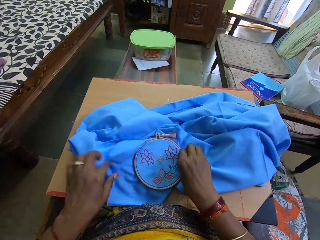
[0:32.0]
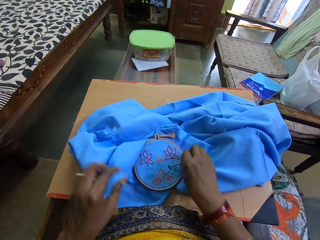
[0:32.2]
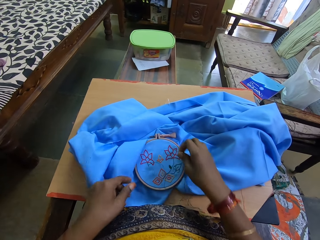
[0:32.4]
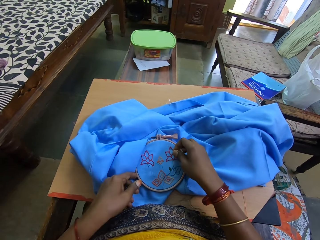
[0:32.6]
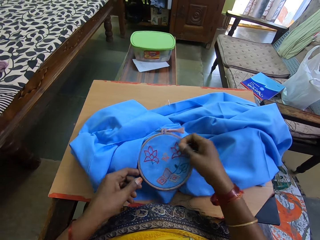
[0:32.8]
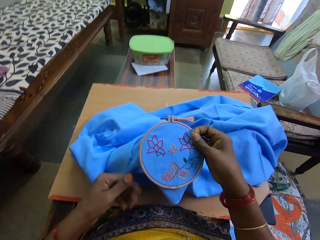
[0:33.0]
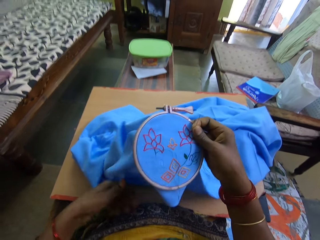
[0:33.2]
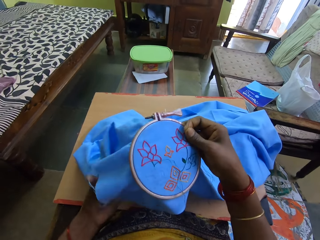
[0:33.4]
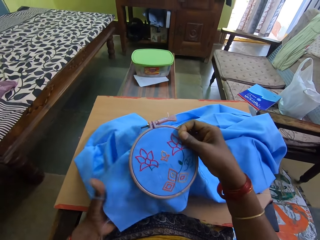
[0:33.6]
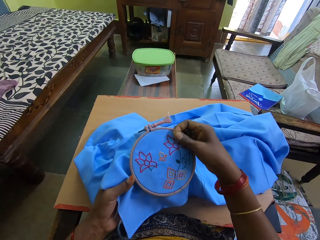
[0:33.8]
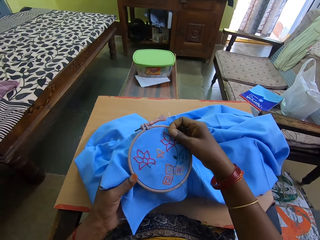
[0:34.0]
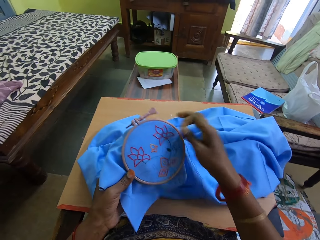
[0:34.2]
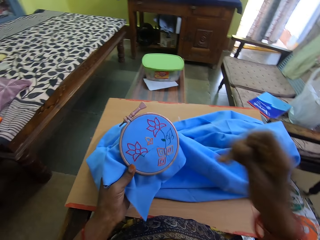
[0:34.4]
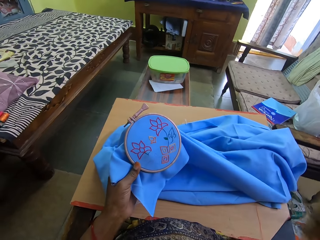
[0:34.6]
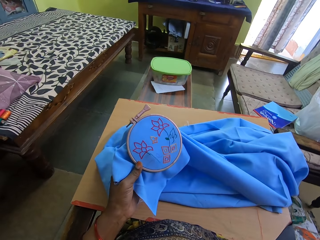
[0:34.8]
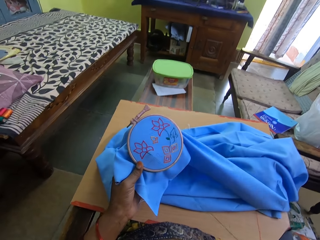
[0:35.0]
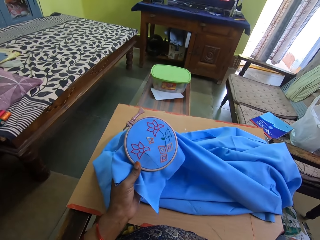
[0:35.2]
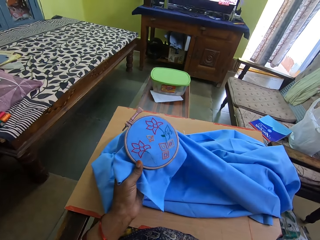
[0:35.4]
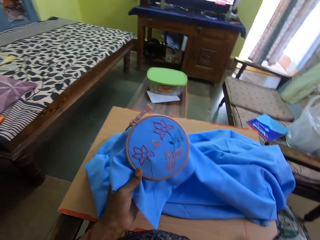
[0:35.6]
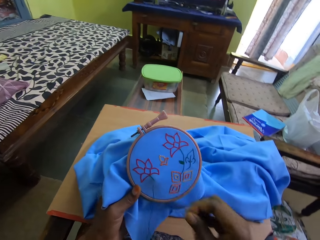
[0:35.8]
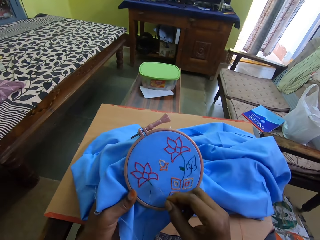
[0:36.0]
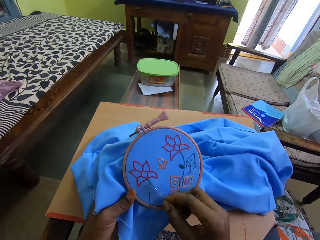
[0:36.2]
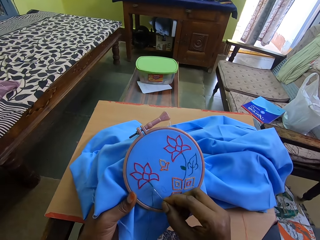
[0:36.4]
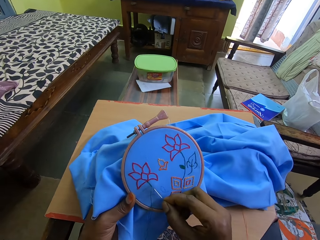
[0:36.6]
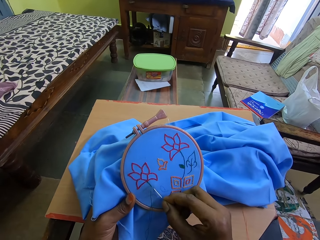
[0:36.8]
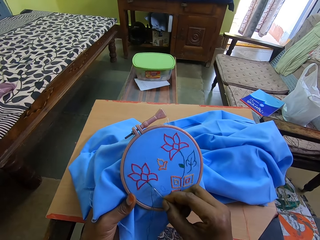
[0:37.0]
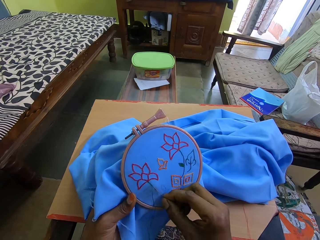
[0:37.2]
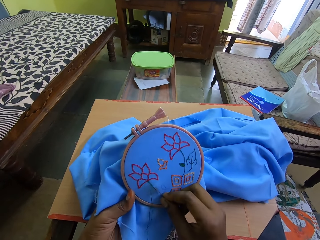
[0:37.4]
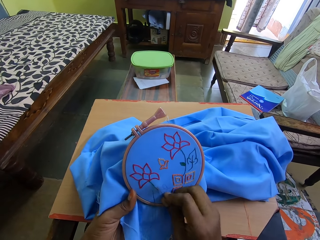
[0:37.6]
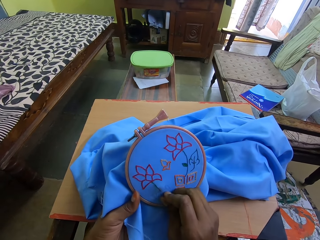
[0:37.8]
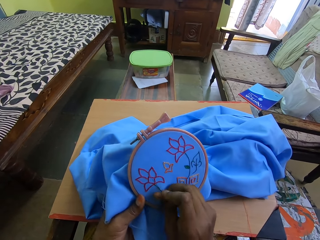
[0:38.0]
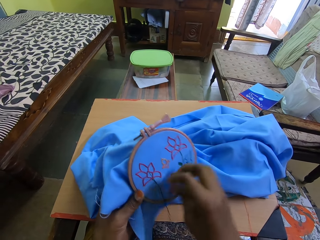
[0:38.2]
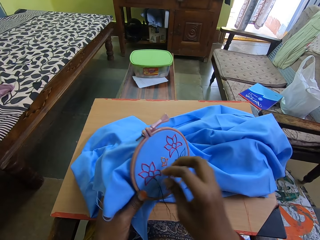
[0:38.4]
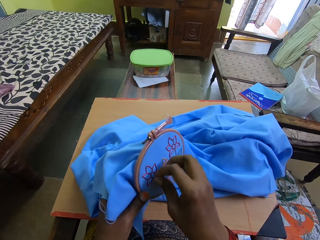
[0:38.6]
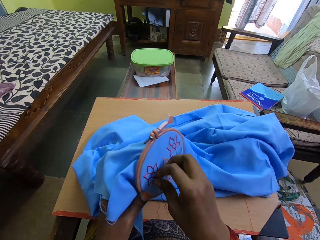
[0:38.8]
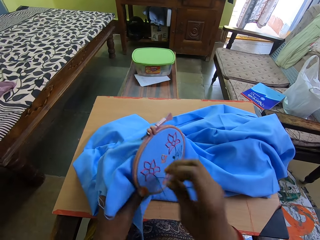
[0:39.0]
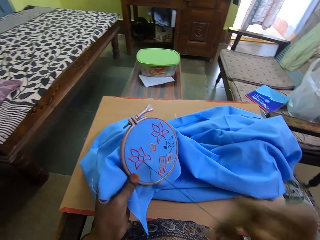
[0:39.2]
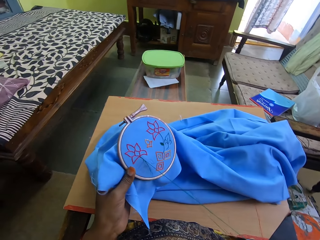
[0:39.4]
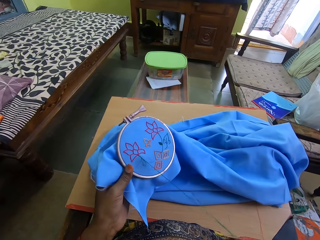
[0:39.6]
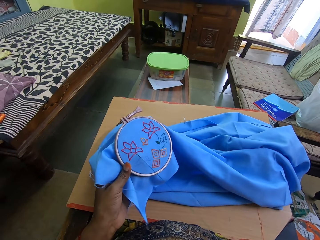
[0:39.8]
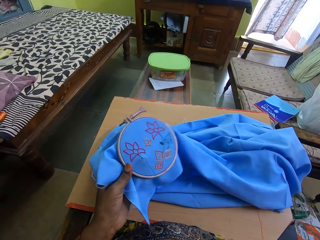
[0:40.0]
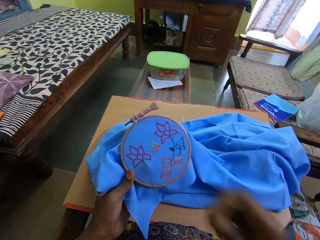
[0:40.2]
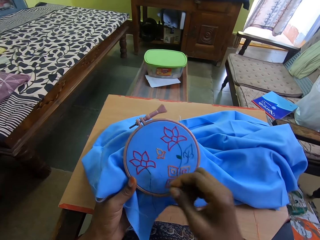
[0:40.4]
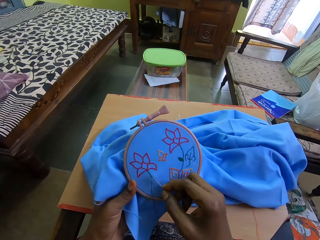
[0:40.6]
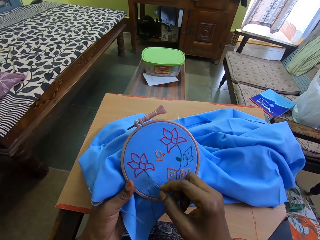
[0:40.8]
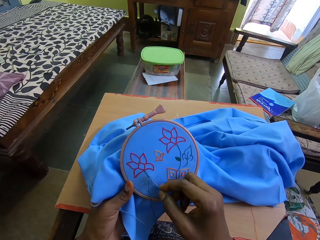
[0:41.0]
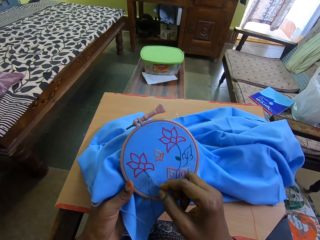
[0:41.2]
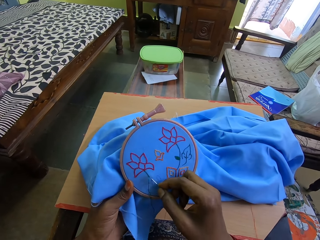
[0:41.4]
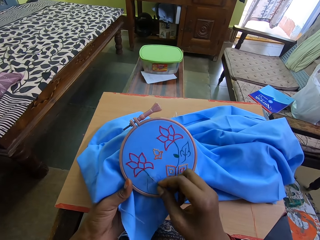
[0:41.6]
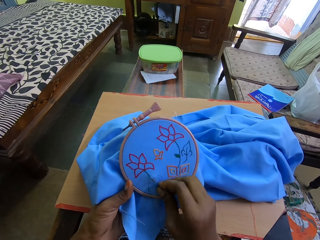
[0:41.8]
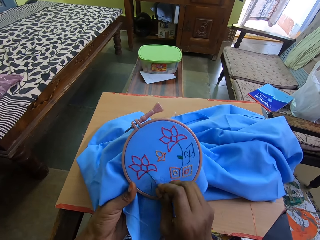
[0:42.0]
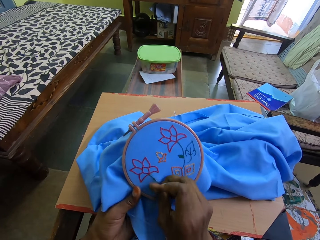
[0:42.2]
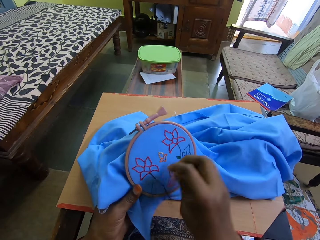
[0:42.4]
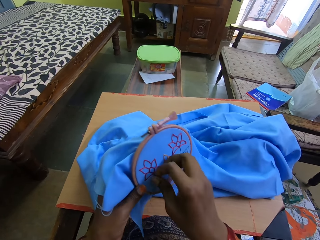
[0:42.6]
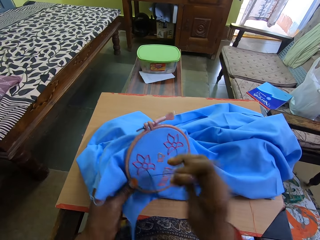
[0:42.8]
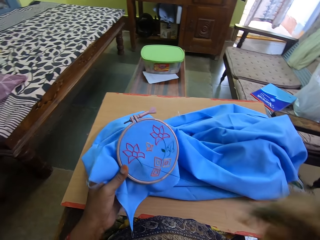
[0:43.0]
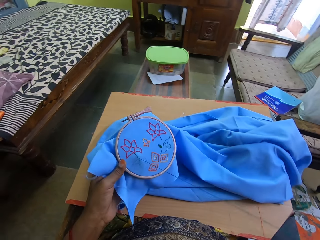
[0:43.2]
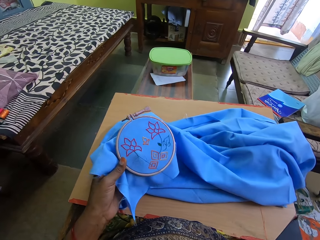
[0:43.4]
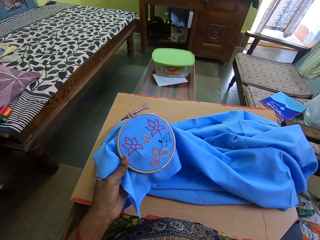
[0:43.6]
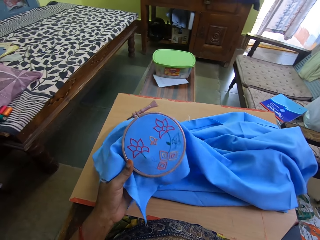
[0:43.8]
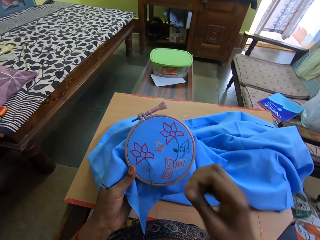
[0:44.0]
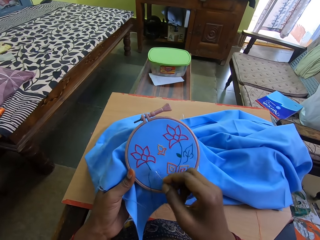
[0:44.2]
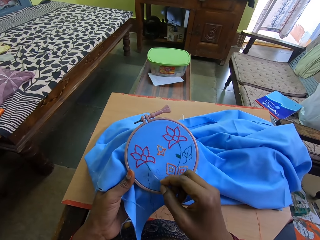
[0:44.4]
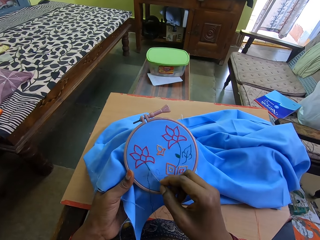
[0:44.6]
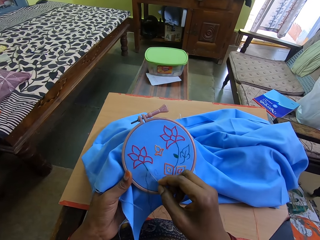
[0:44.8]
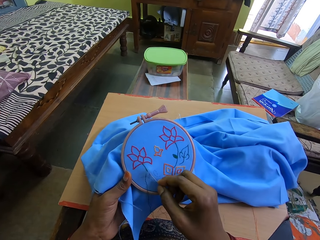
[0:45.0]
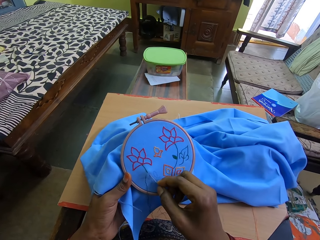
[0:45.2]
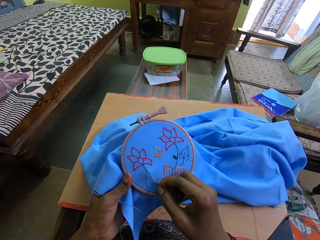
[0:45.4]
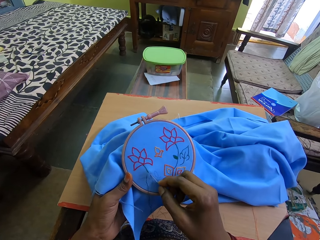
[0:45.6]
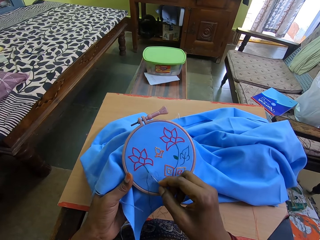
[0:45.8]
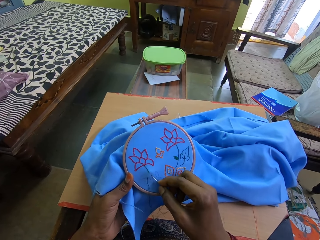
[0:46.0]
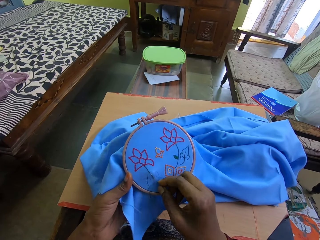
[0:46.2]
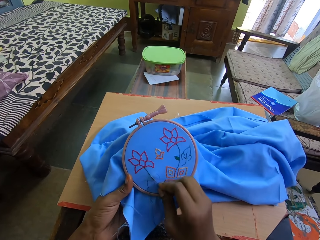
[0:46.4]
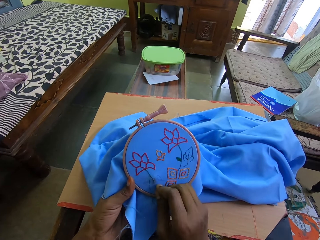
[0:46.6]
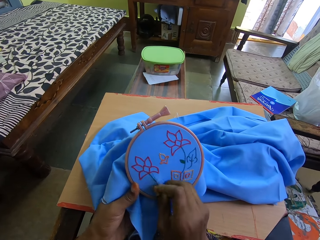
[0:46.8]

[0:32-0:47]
The camera wearer picks up the cloth on the table. They sew the cloth. They knead the decoration on the cloth. They pull the thread. They sew the cloth. They pull the thread. They sew the cloth.

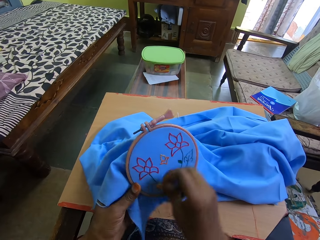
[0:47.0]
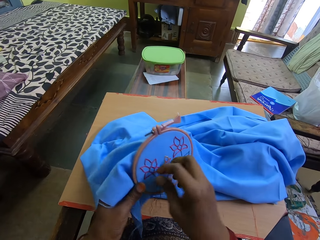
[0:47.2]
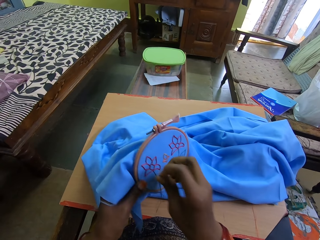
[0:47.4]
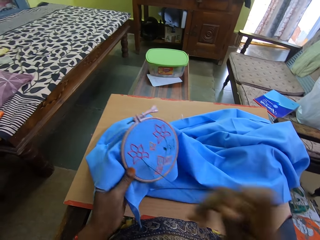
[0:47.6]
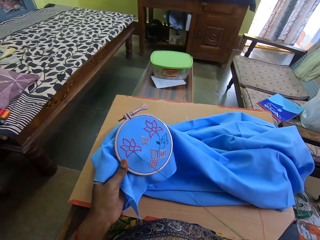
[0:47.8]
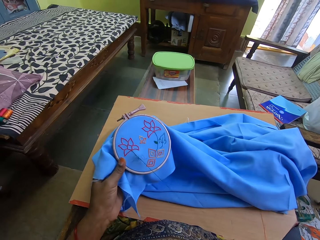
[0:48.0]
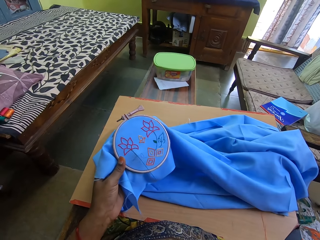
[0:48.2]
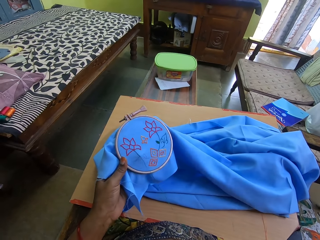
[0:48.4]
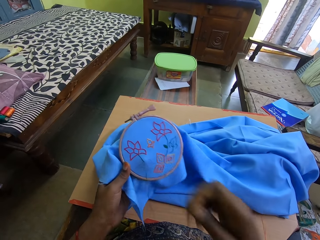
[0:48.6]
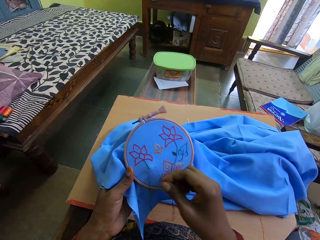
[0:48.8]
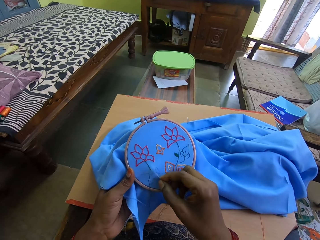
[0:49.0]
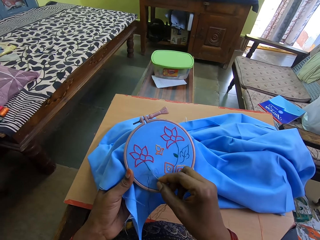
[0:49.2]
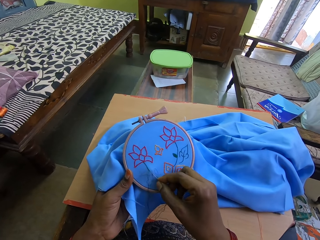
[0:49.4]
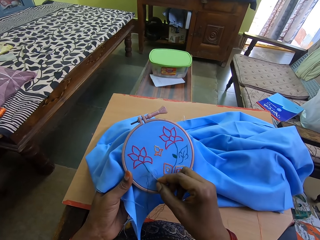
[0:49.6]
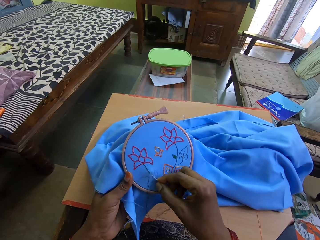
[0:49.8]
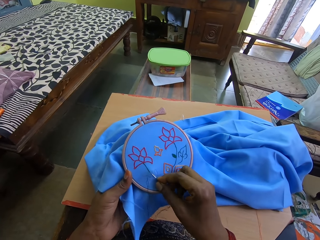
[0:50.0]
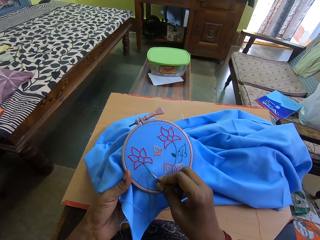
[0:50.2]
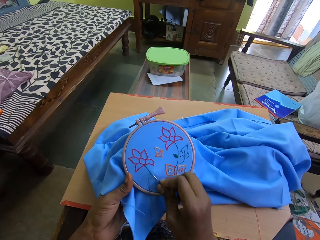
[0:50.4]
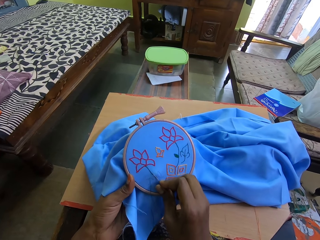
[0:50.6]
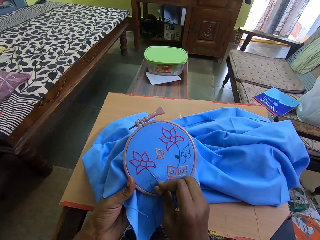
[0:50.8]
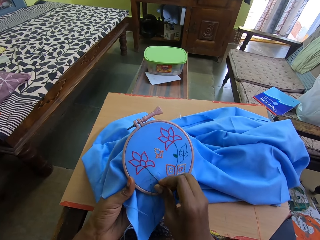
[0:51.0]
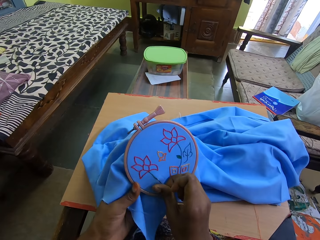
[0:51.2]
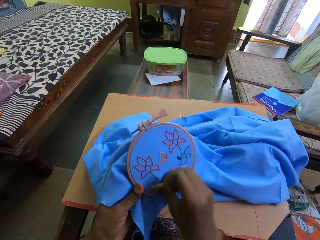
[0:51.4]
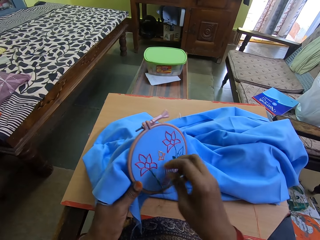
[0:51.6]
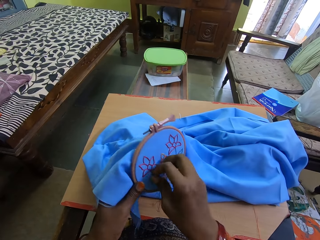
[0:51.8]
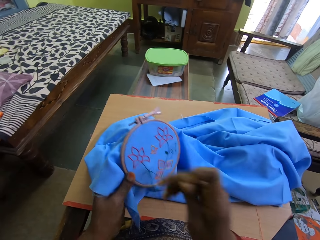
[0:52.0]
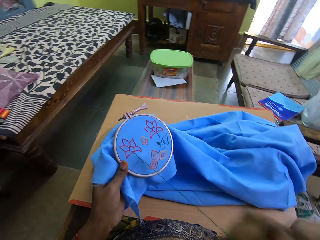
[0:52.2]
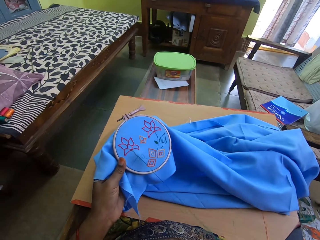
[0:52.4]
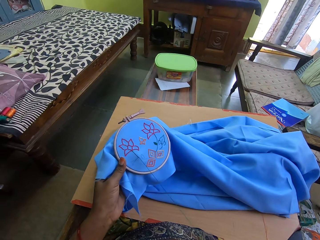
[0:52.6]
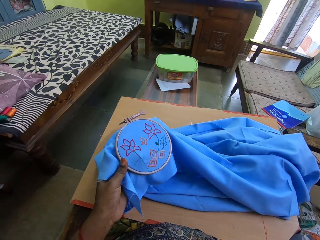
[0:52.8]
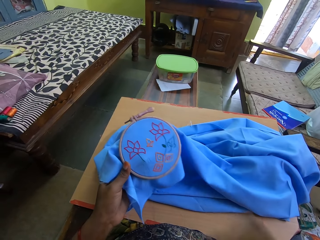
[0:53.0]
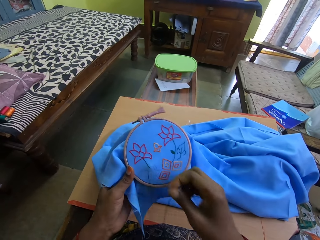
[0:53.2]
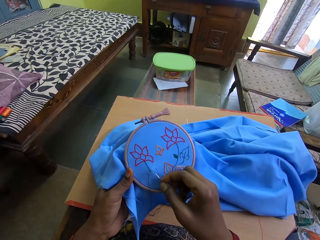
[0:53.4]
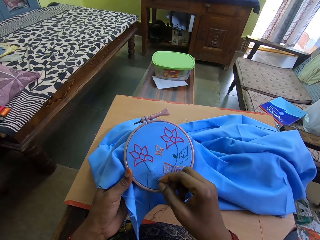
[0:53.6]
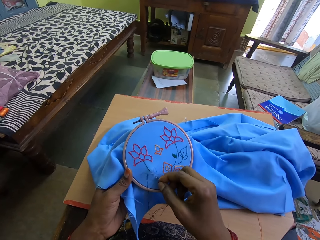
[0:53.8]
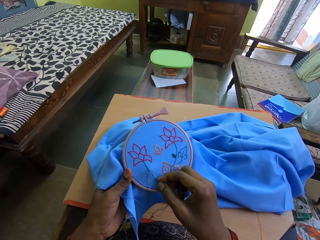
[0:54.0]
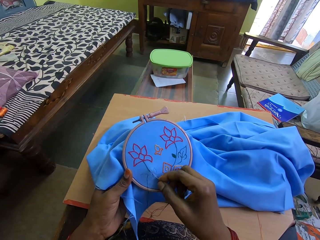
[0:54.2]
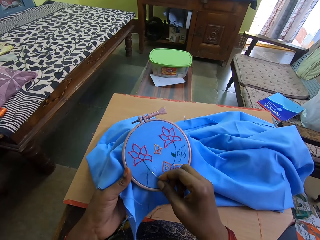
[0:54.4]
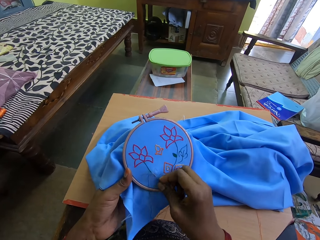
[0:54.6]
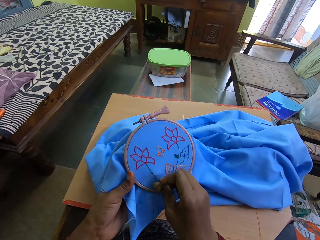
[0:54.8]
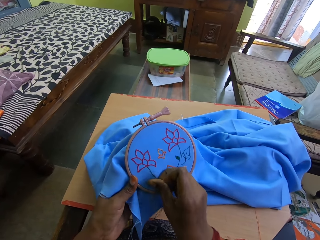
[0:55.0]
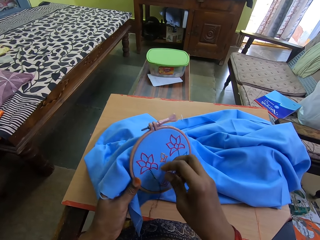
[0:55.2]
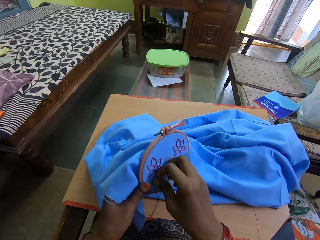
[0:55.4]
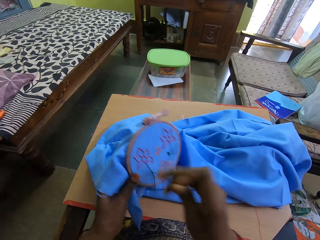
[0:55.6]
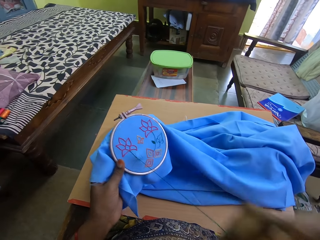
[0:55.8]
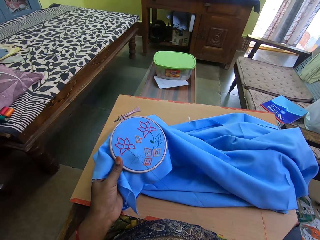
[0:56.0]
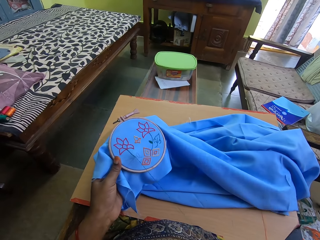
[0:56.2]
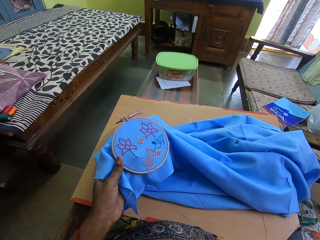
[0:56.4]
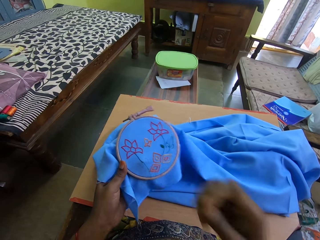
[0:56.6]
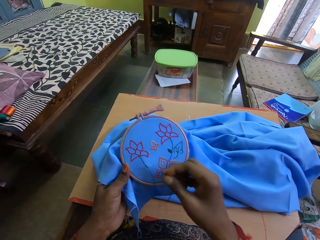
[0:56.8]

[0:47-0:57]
The camera wearer pulls the thread. They sew the cloth. They pull the thread. They sew the cloth.
